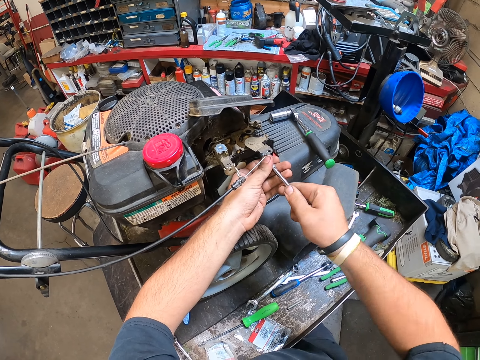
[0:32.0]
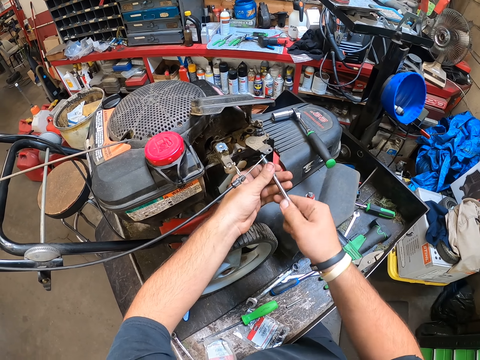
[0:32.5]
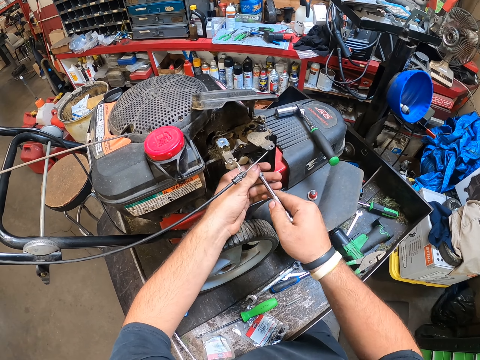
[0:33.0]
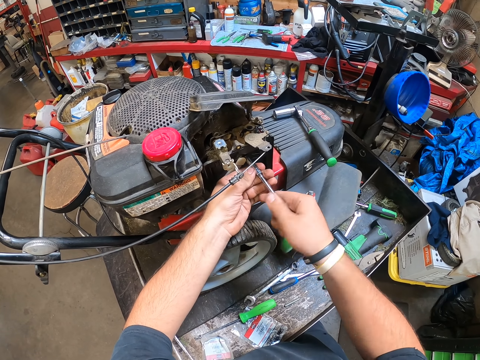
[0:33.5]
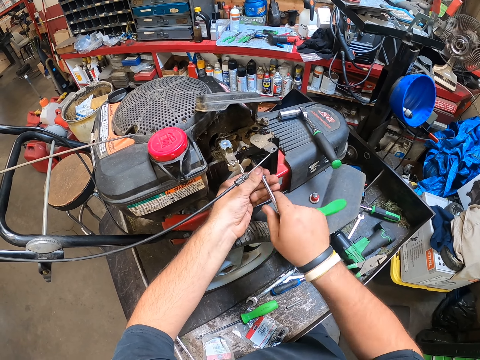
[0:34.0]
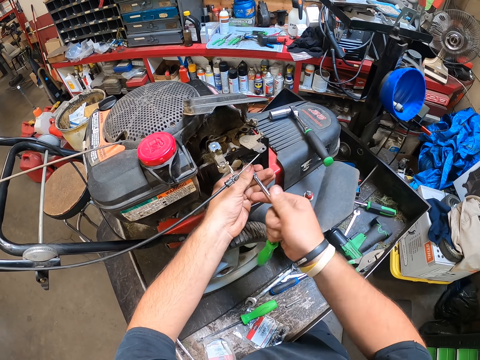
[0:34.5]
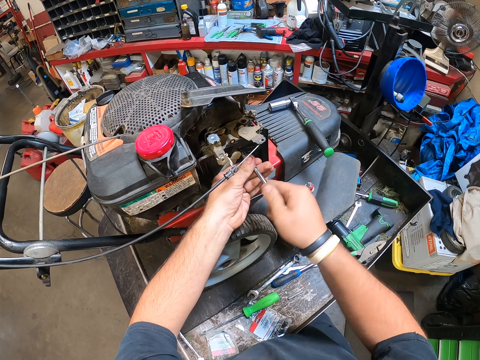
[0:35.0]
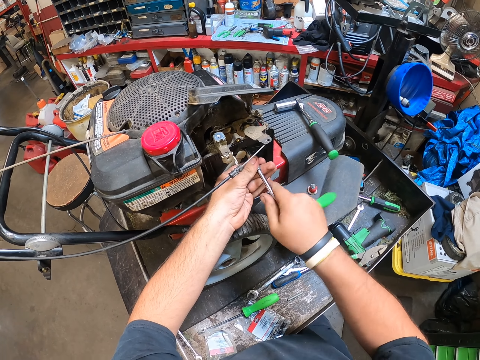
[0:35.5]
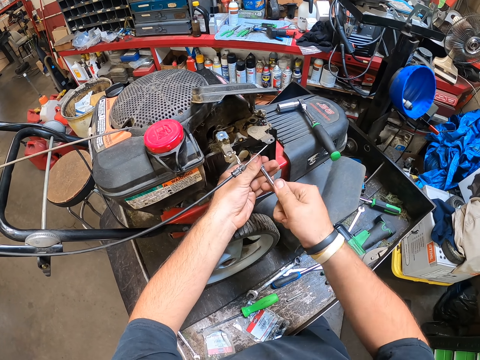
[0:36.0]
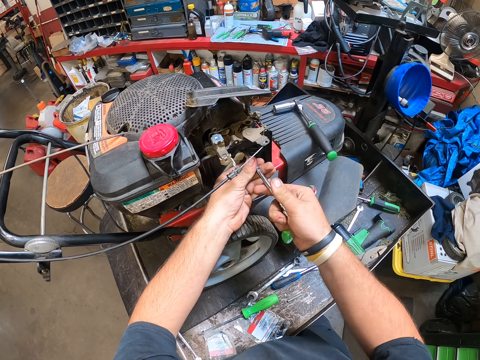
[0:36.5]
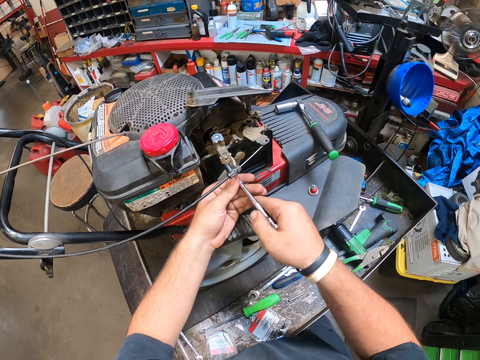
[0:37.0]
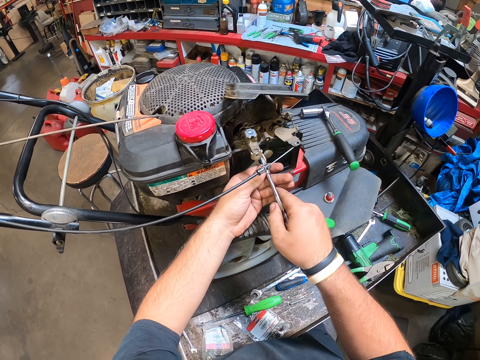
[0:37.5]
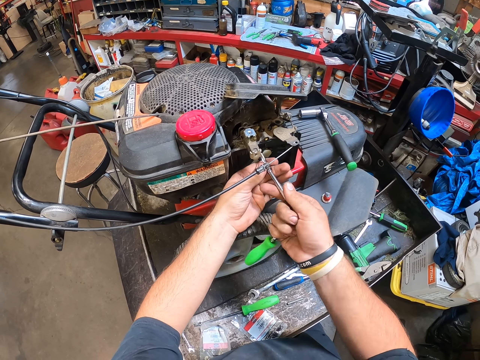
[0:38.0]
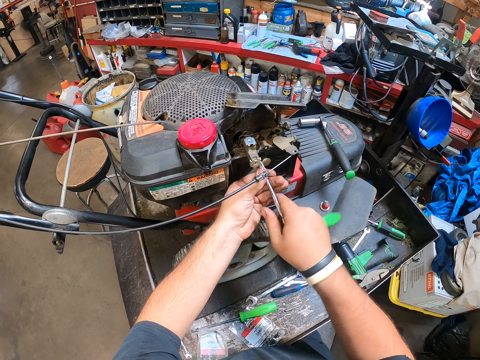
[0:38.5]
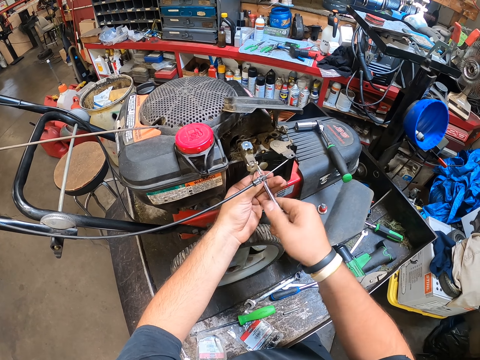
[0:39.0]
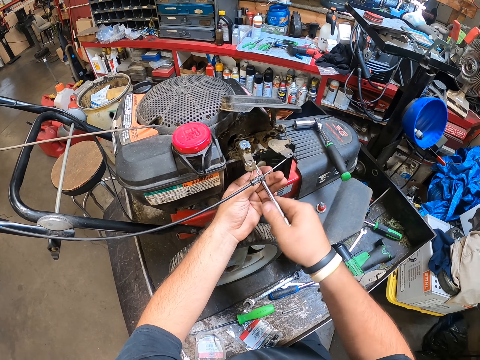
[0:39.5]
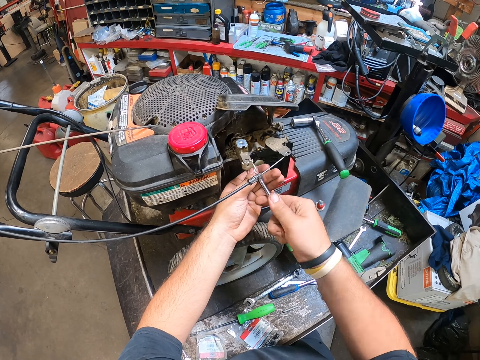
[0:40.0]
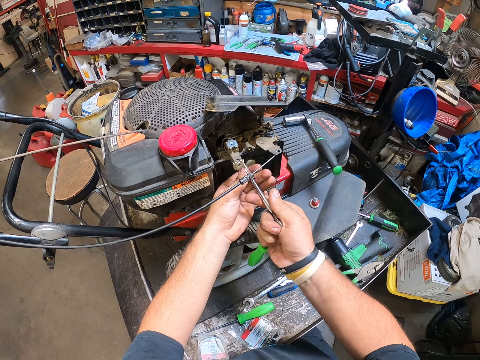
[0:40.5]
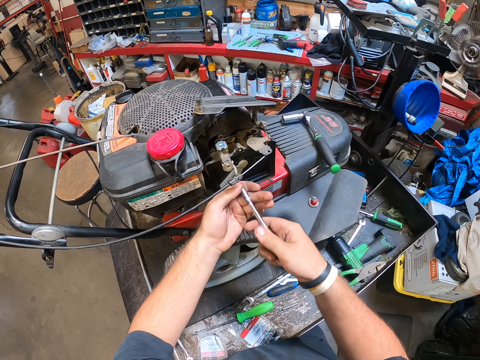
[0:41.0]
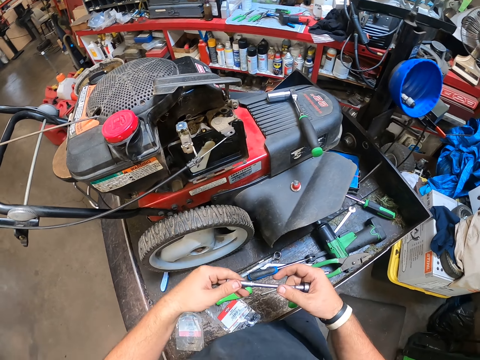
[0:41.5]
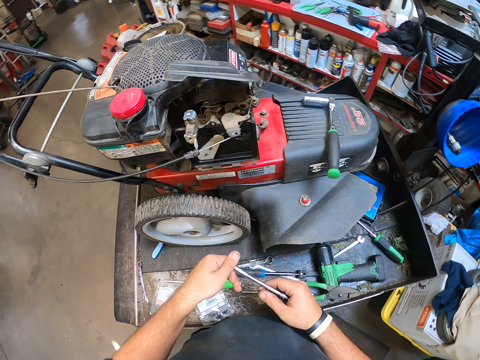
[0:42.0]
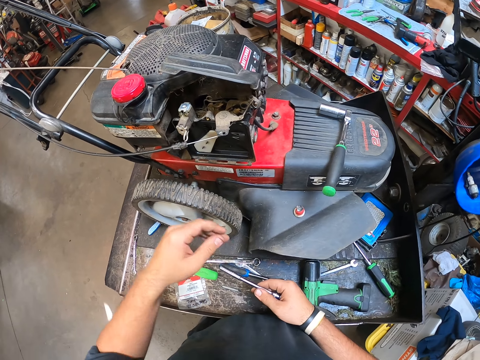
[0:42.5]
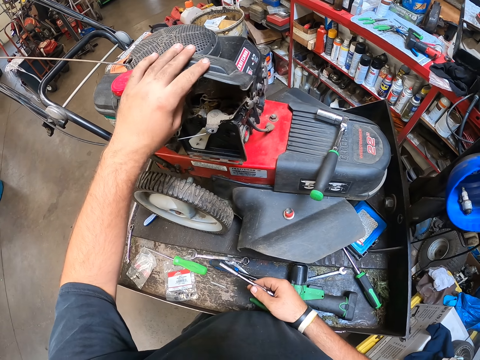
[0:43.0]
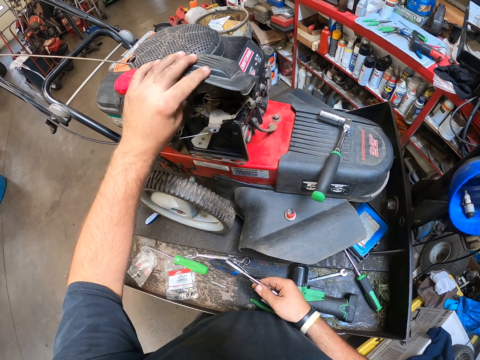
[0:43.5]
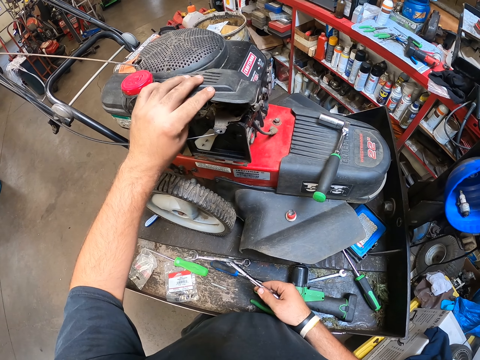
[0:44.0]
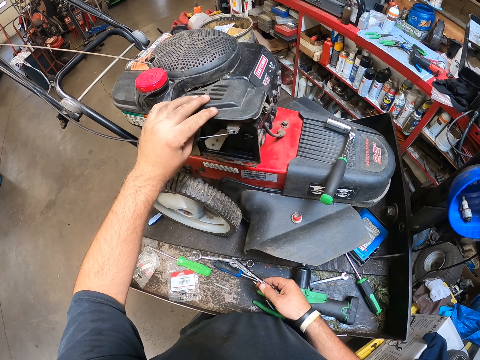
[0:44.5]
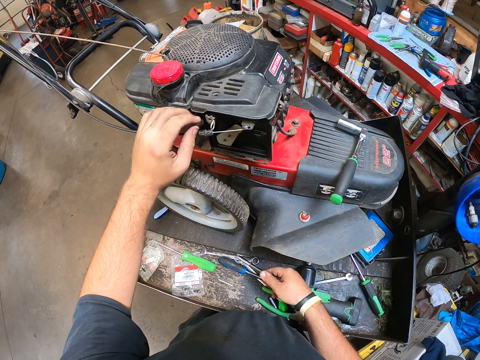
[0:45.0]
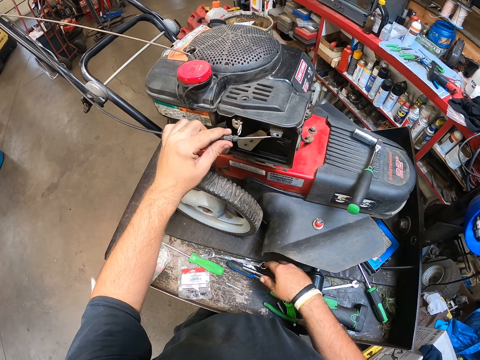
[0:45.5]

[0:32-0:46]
The camera wearer tightens another bolt. They tighten another bolt again. They tighten the head cap screw on the mower. They touch the mower top cover.

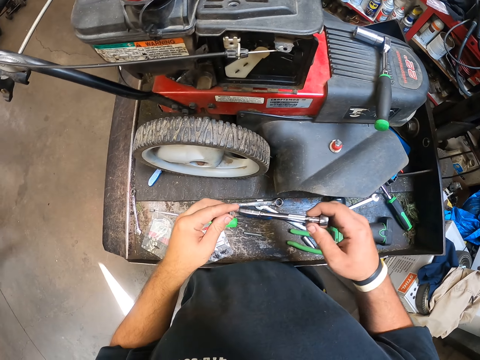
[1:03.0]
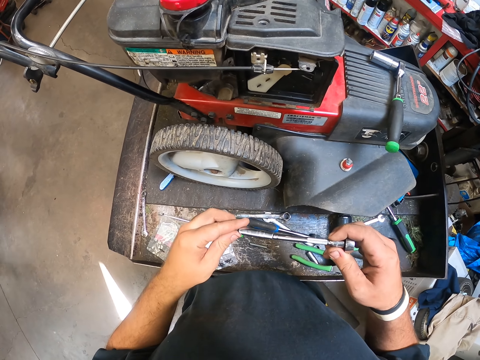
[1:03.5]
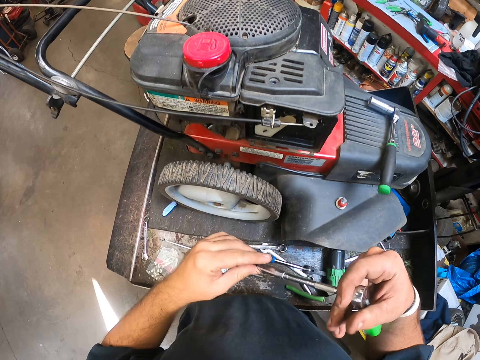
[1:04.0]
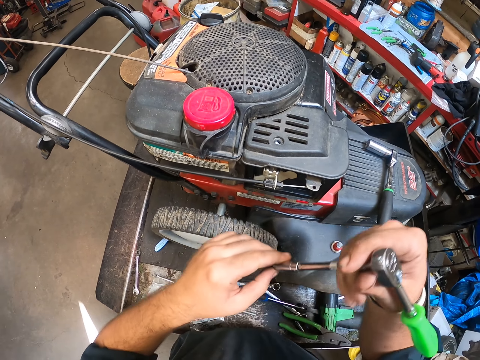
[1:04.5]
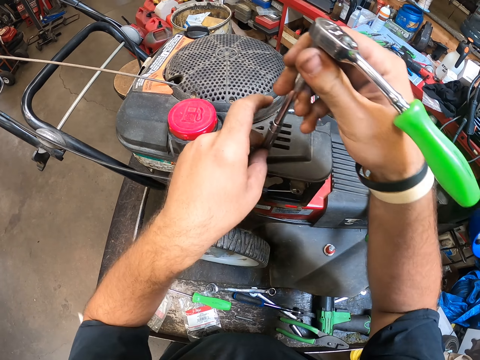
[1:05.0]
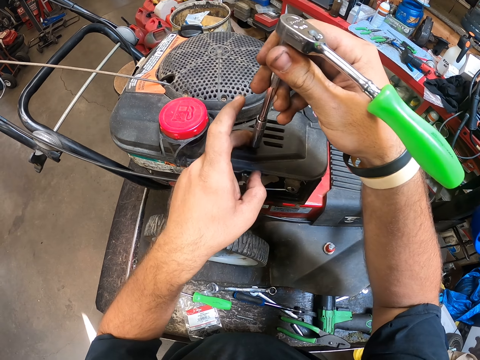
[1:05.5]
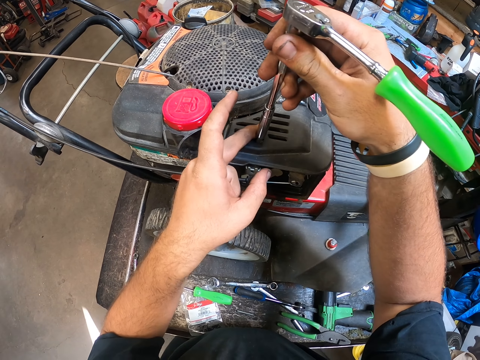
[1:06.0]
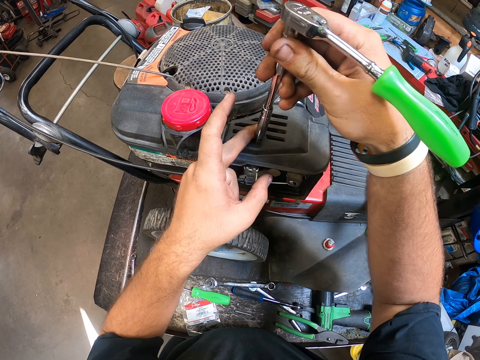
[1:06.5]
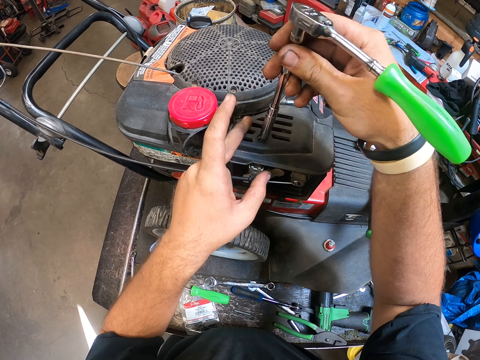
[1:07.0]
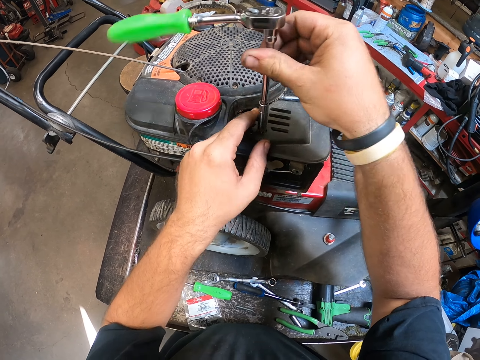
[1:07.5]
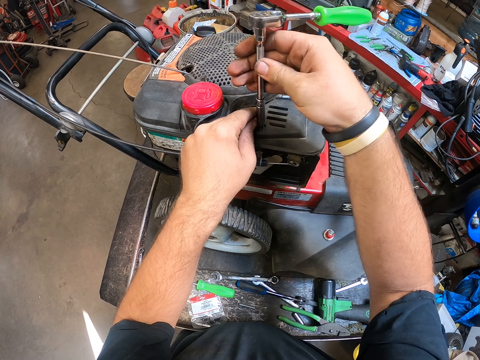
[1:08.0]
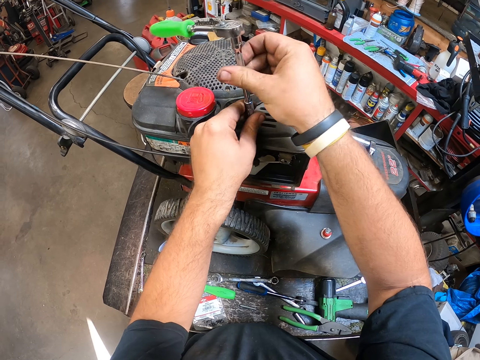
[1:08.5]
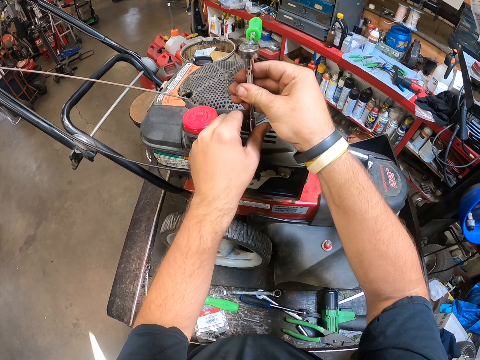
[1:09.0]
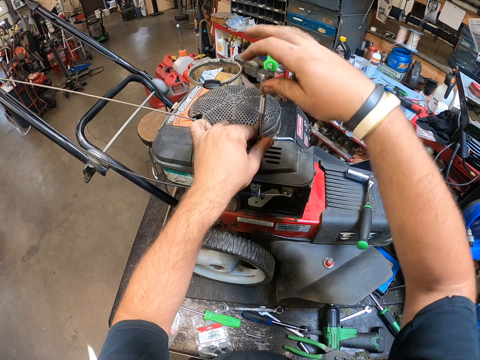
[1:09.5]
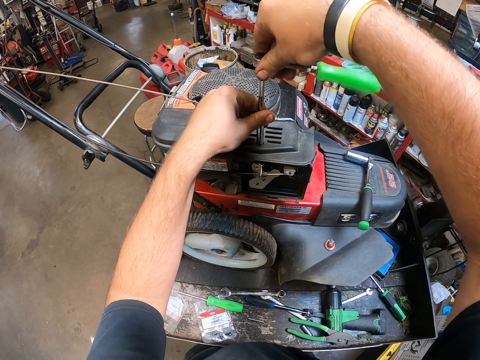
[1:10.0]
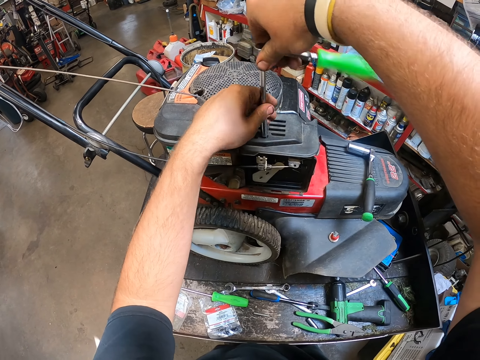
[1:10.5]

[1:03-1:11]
The camera wearer picks up the bolt tightener or torque wrench. They fix the bolt or head cap screw to the bolt tightener. They tighten the bolt on the lawn mower.

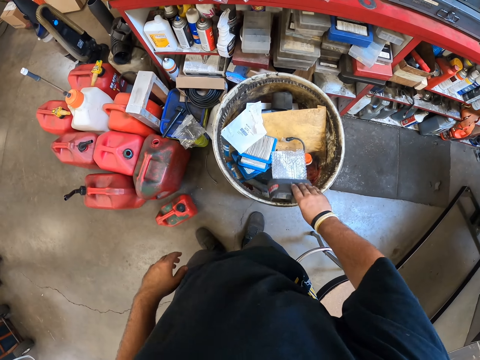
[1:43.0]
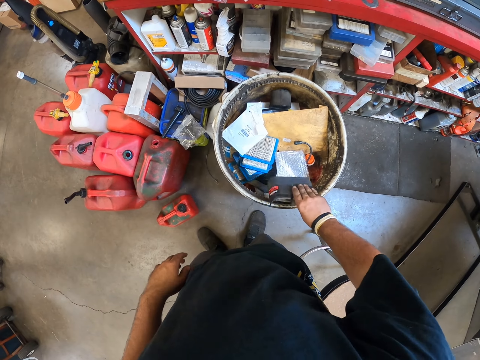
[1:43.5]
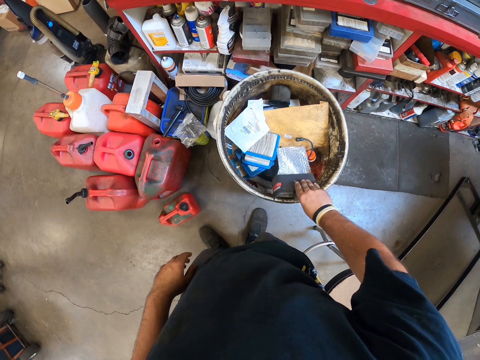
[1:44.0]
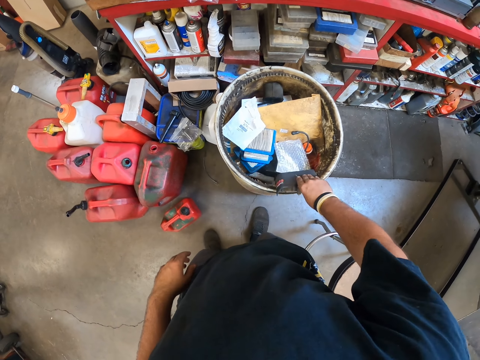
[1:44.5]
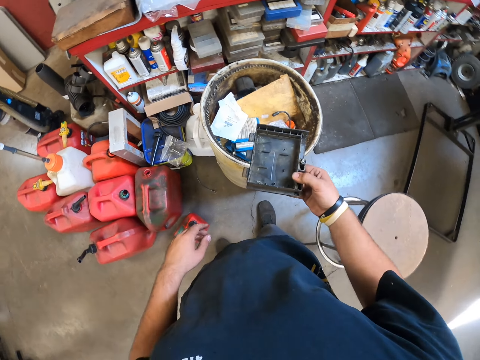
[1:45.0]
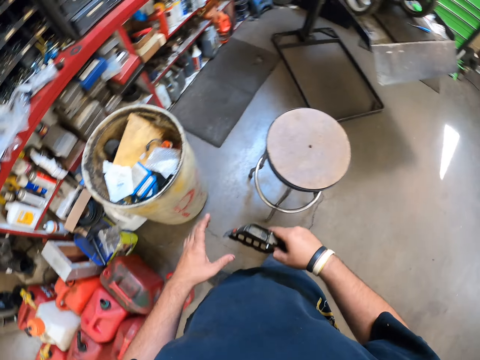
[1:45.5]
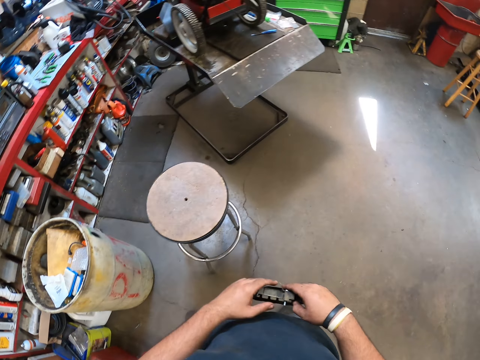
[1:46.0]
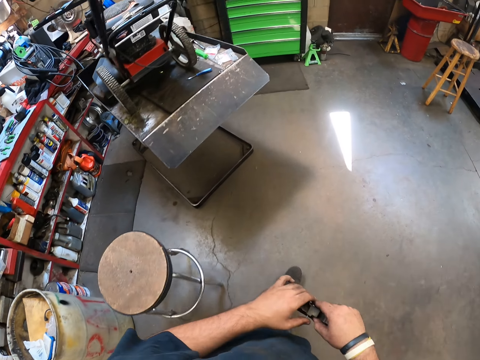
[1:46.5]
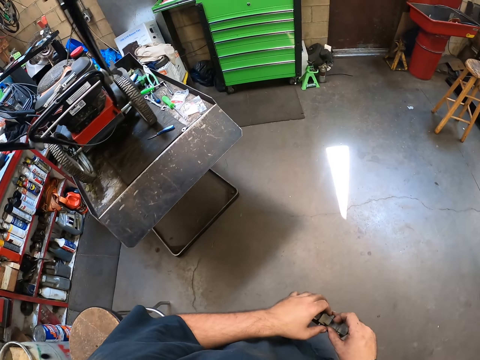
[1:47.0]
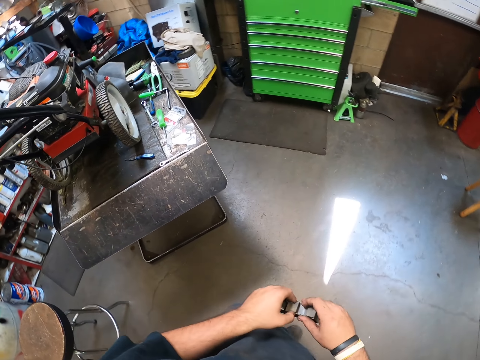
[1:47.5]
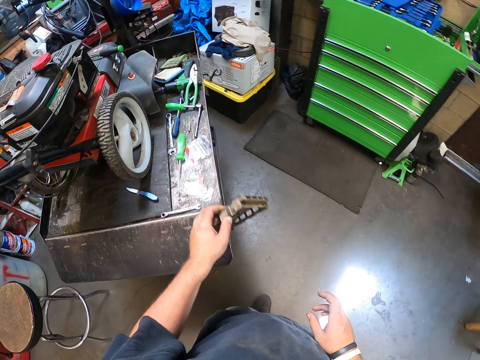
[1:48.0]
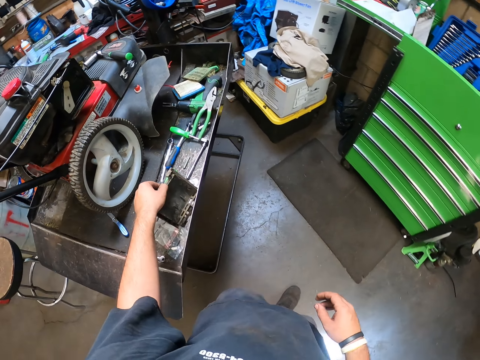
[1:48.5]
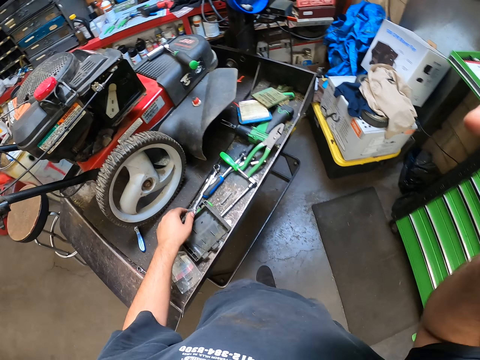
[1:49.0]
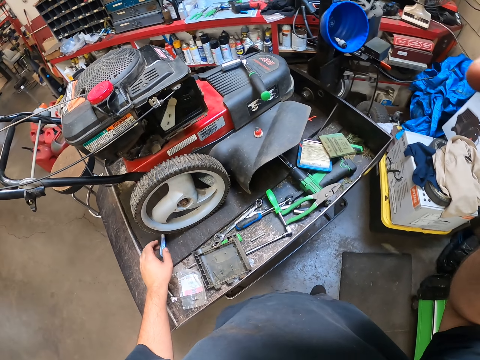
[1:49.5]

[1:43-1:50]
The camera wearer hits the air filter cover in a bucket. They stare at something. They walk around. They walk back. They place an object on the bench.
